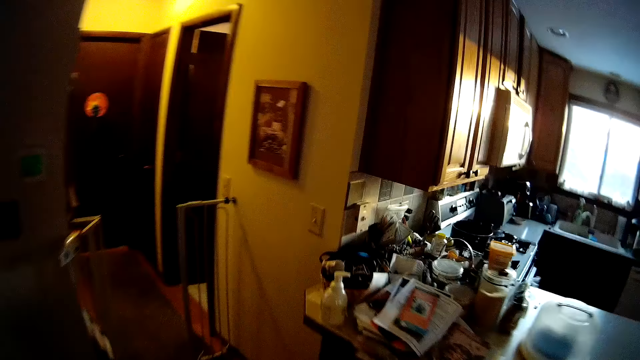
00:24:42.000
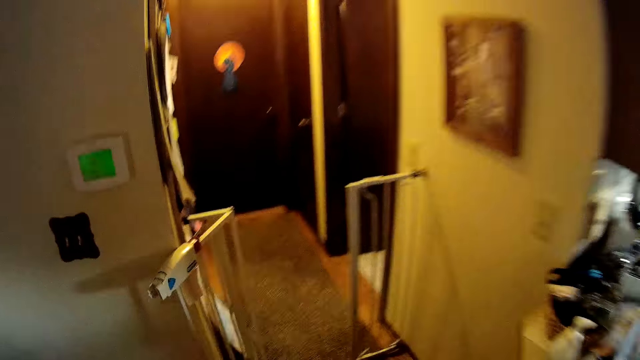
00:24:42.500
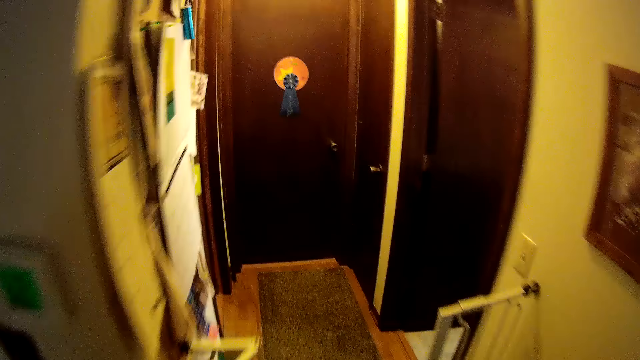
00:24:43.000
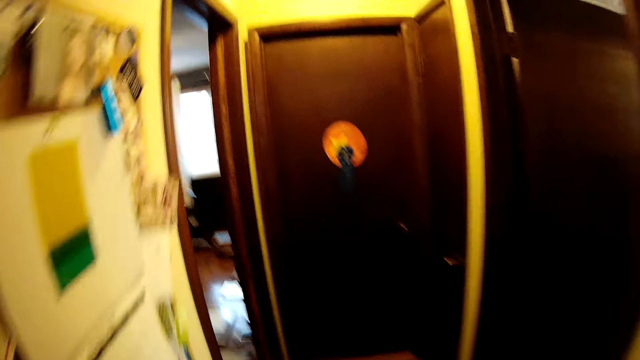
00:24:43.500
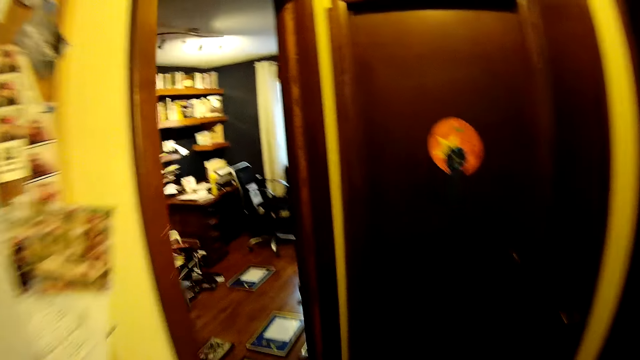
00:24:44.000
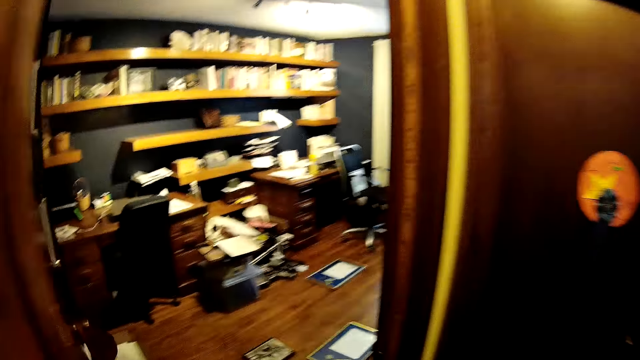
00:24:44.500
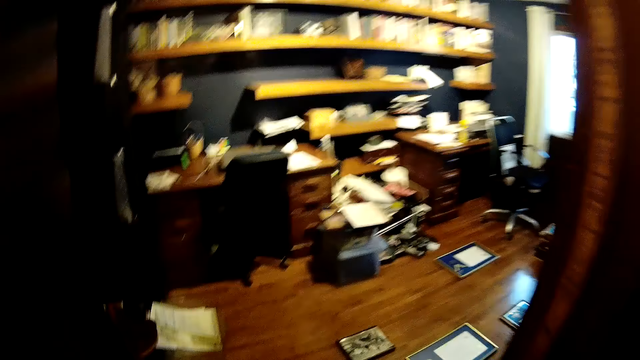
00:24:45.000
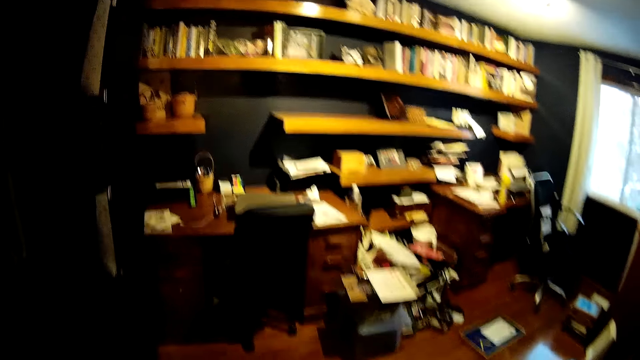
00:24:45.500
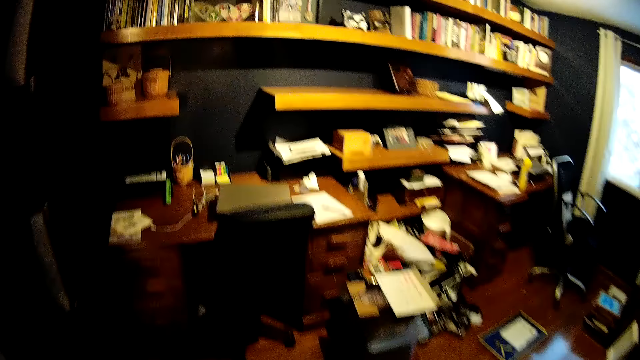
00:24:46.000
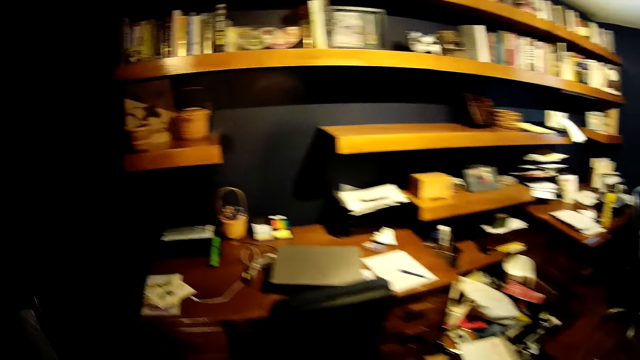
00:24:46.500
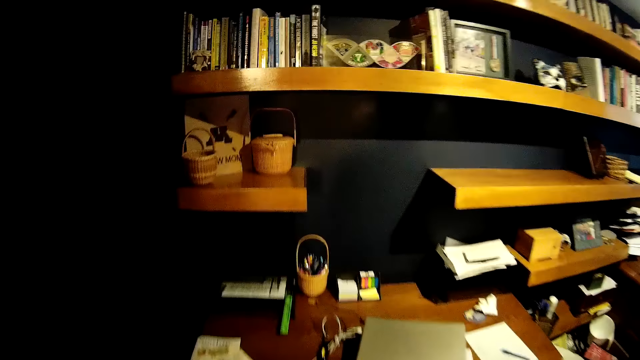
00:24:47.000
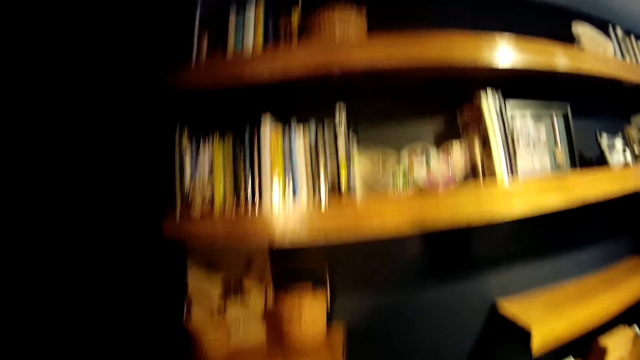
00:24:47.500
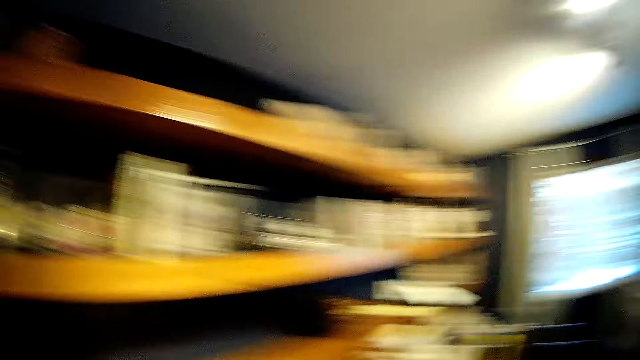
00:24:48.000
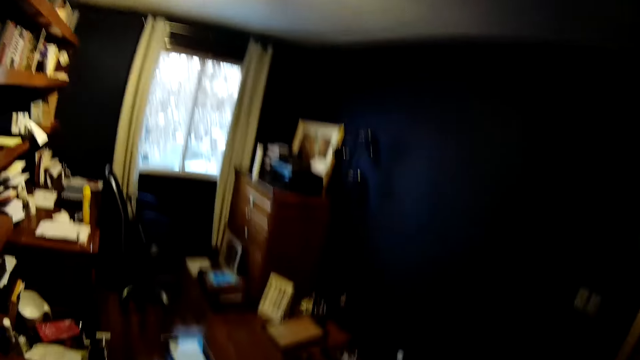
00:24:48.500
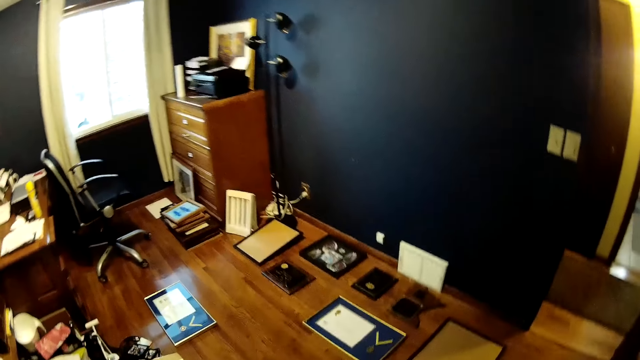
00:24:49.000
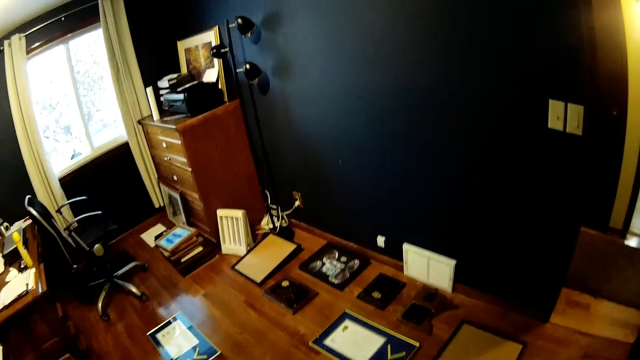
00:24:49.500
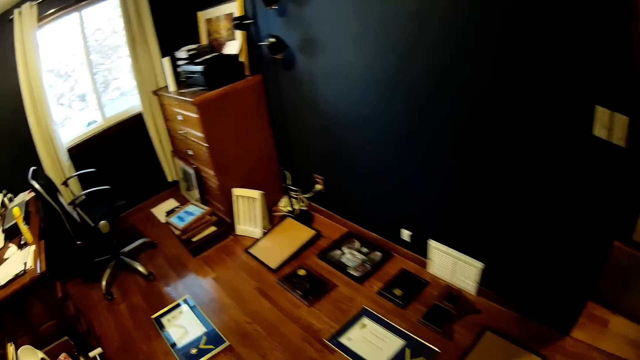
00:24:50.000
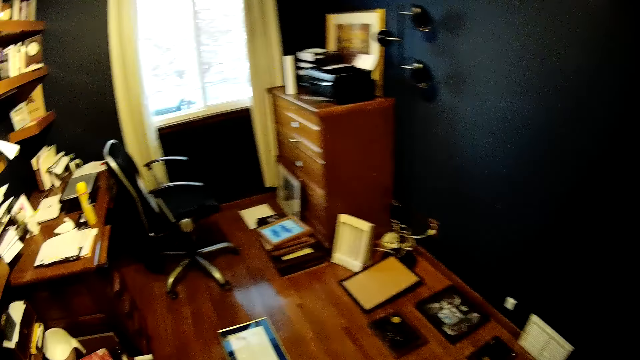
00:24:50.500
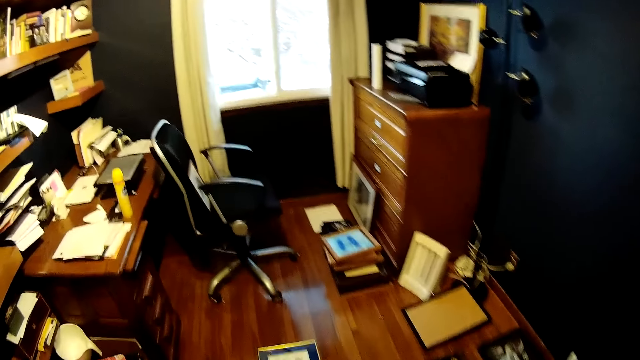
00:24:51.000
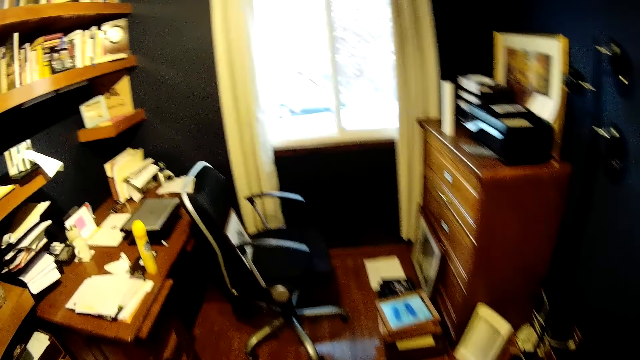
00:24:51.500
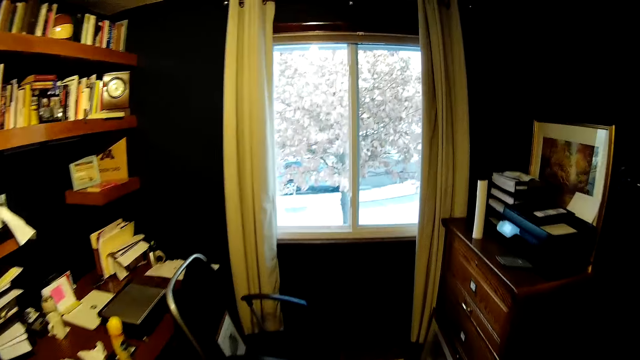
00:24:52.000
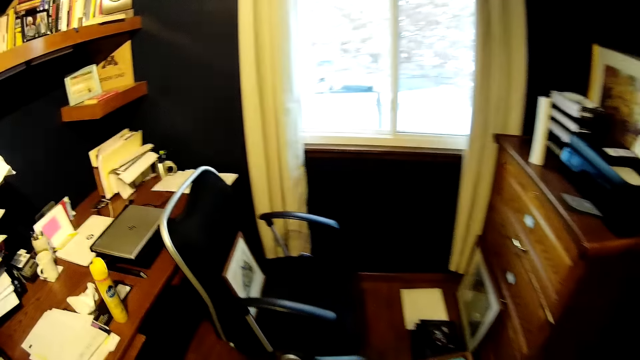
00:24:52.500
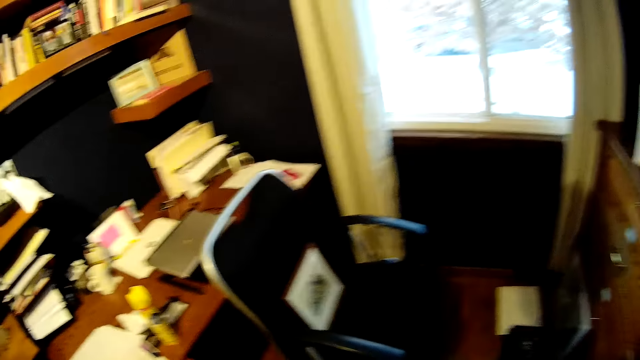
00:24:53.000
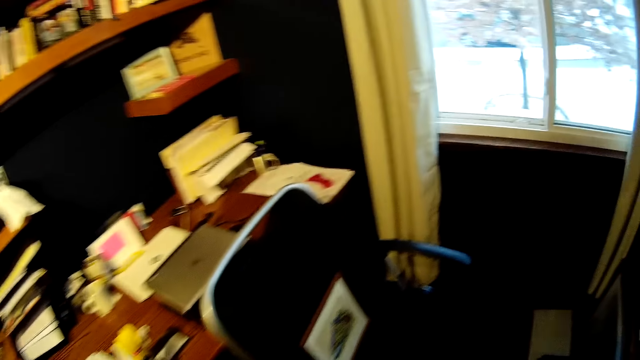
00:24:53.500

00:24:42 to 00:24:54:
The camera wearer walks into an art room.

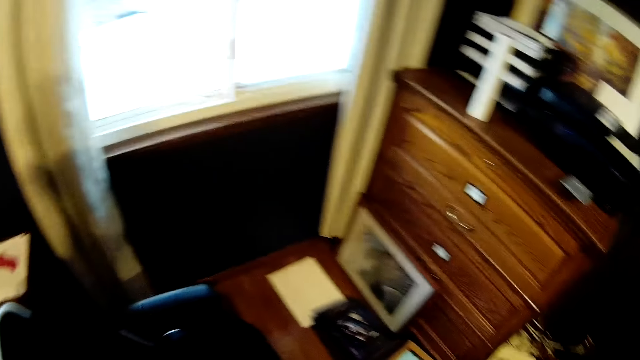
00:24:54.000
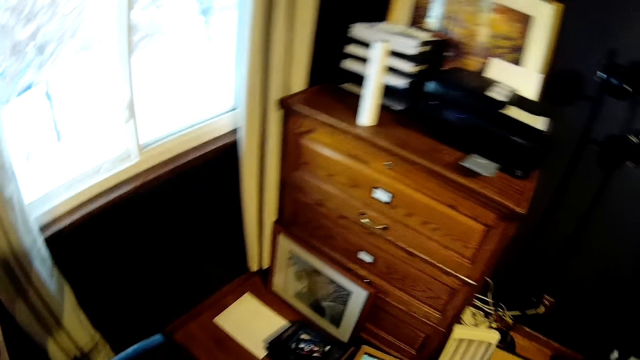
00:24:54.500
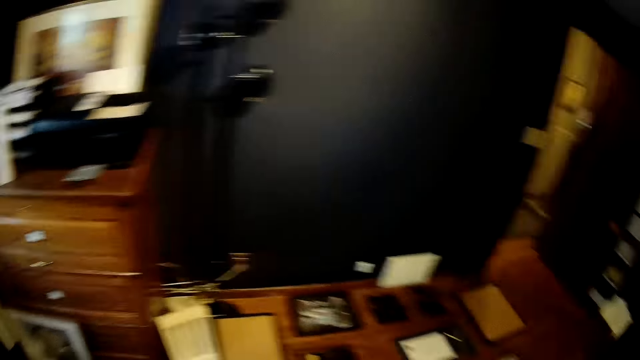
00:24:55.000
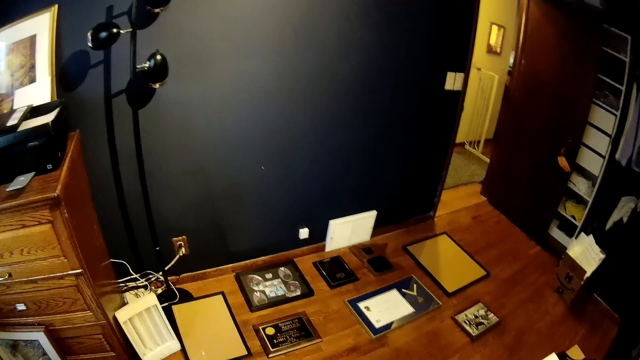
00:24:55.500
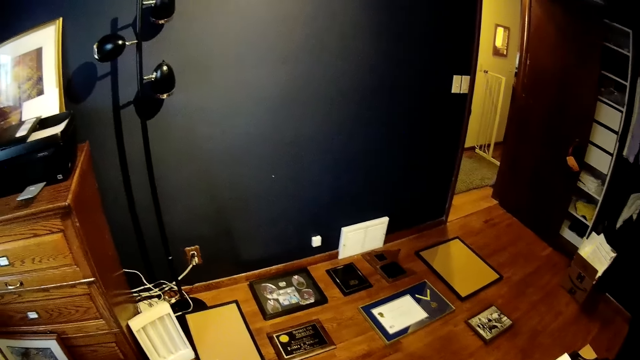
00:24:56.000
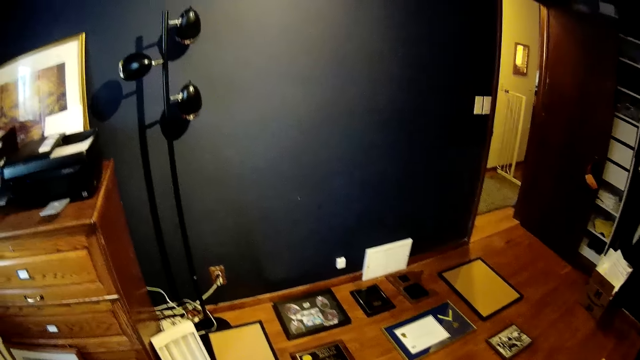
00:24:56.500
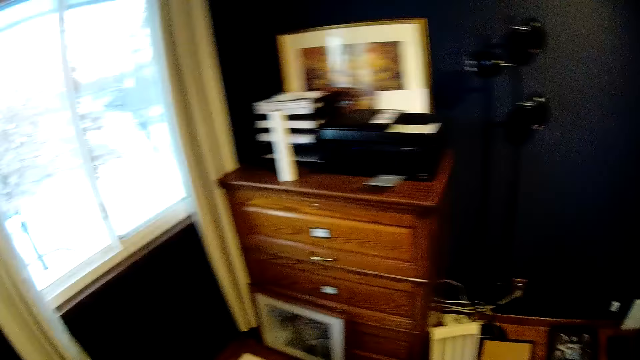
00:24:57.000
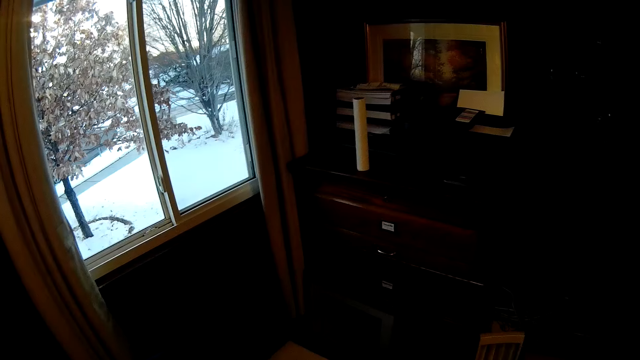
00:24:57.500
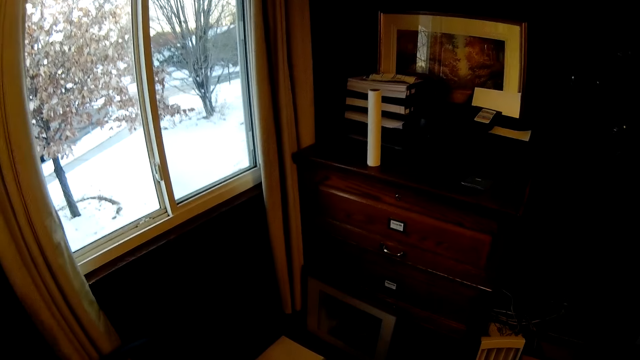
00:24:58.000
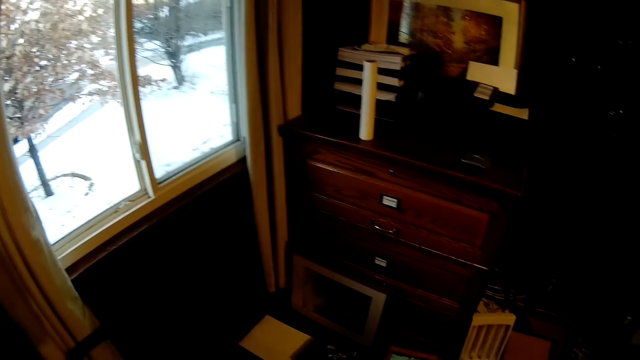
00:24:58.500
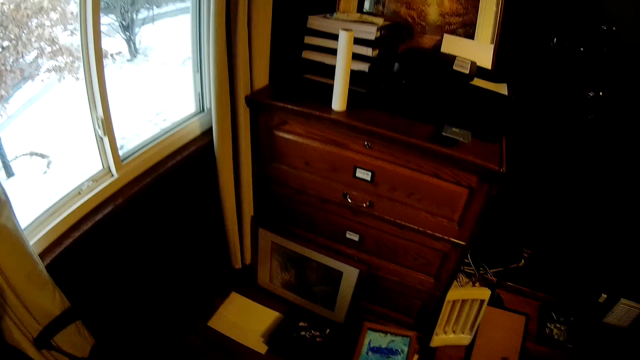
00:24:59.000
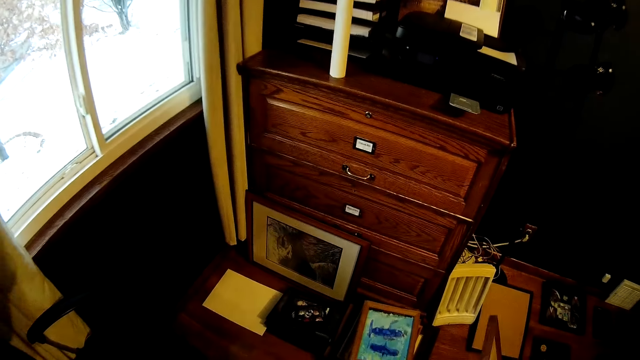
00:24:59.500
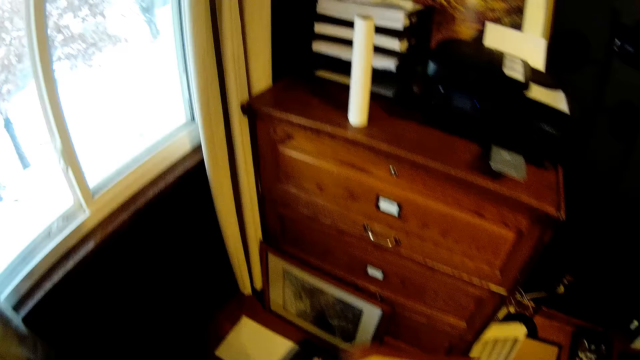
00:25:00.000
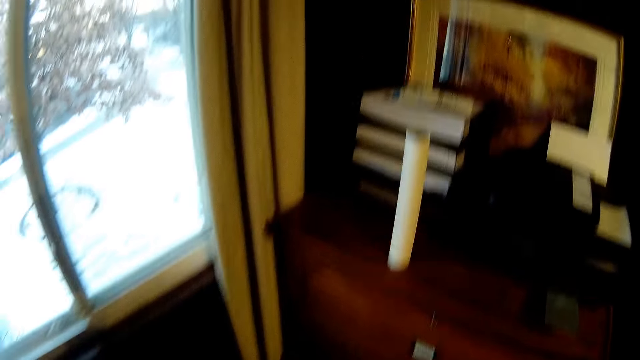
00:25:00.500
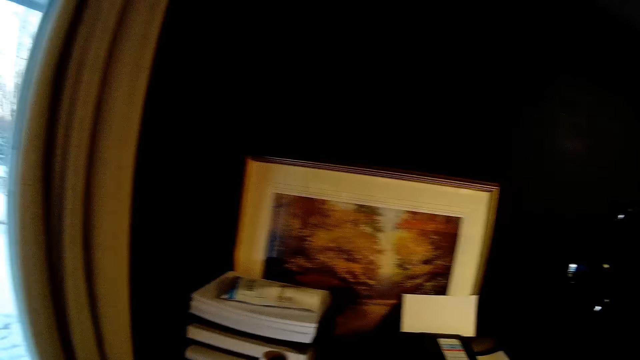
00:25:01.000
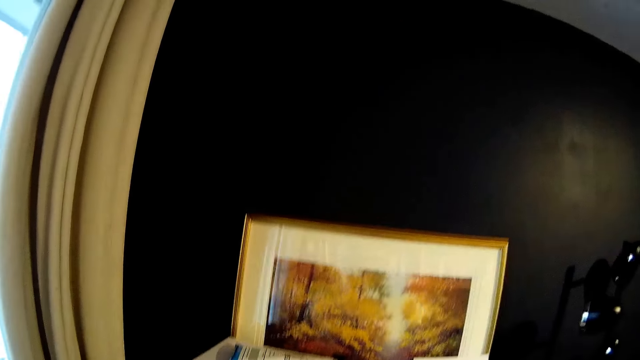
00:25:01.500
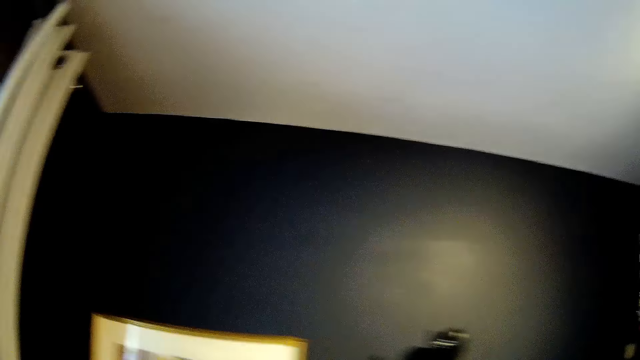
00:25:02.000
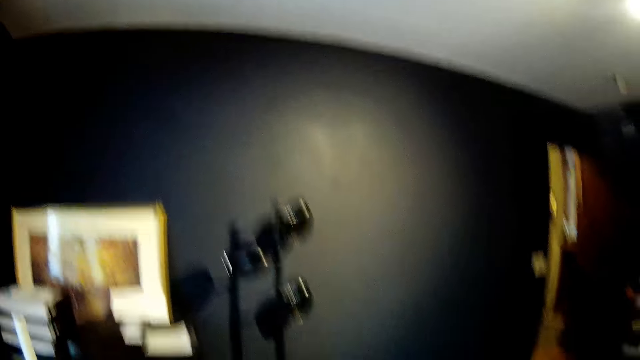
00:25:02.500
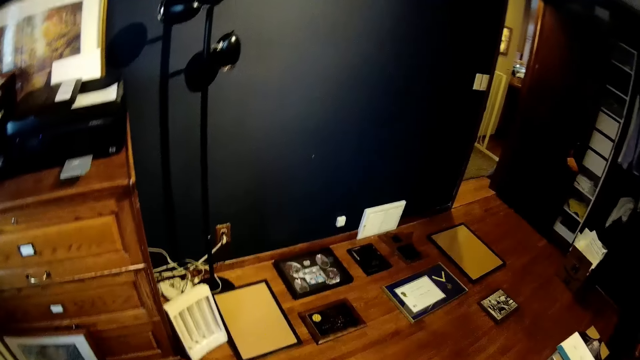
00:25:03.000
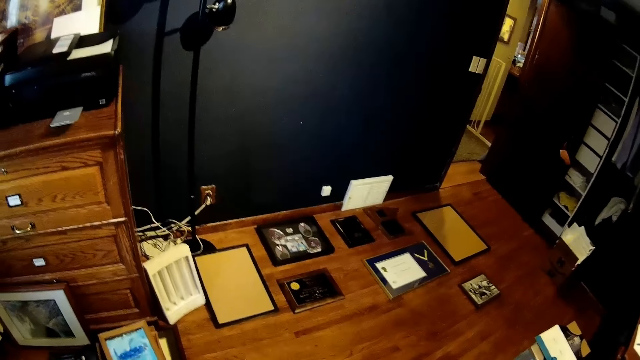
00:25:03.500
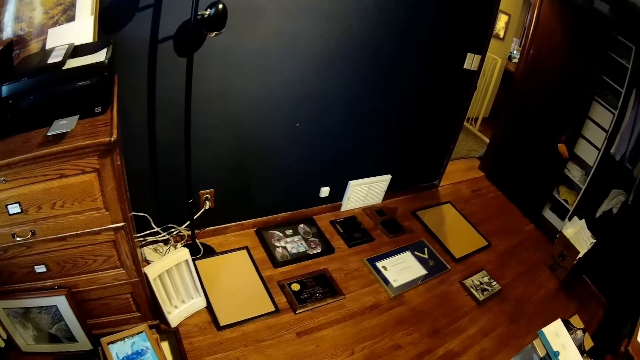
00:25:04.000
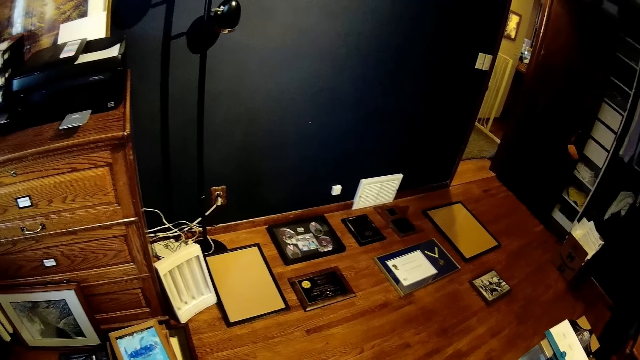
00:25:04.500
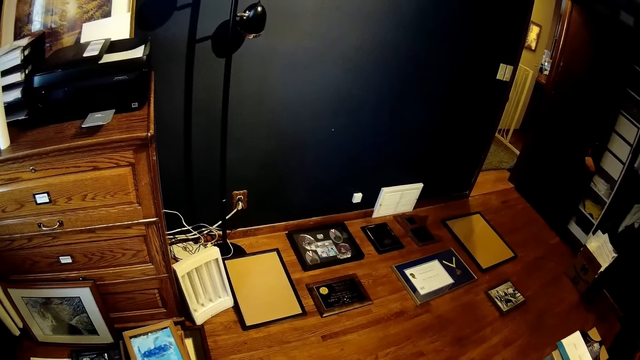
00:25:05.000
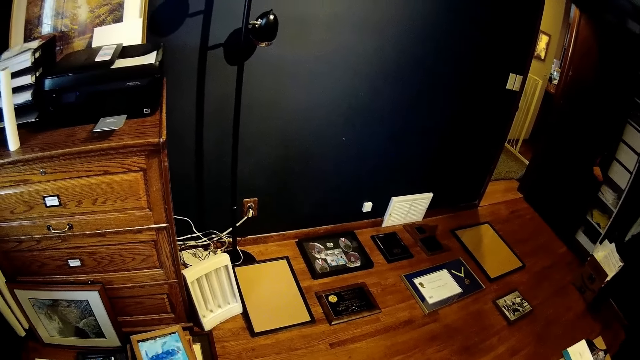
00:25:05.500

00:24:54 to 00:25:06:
The camera wearer looks on the floor.
